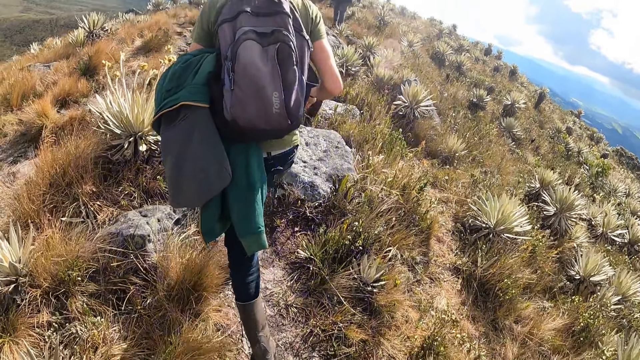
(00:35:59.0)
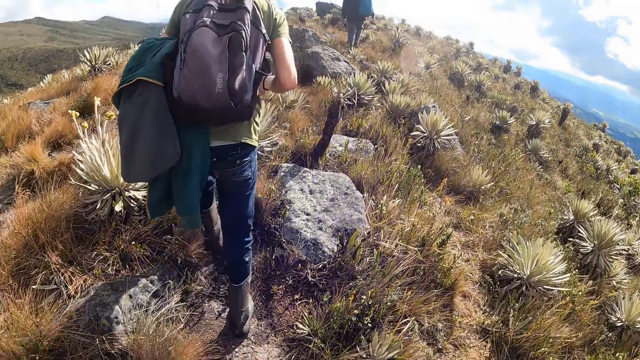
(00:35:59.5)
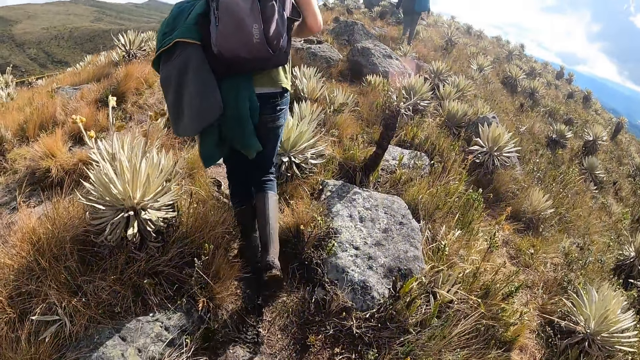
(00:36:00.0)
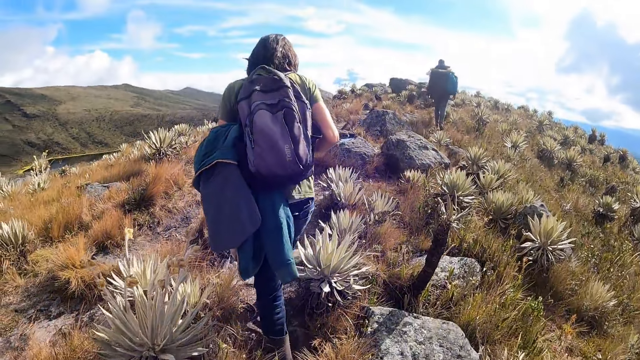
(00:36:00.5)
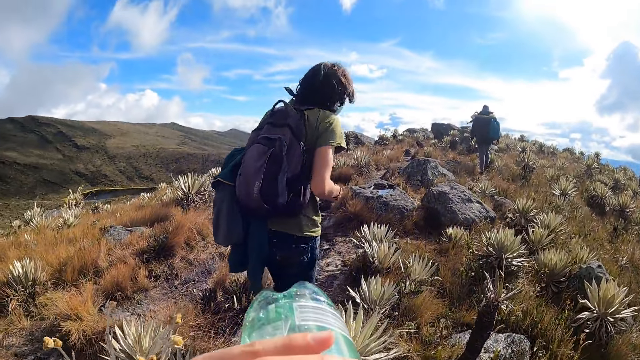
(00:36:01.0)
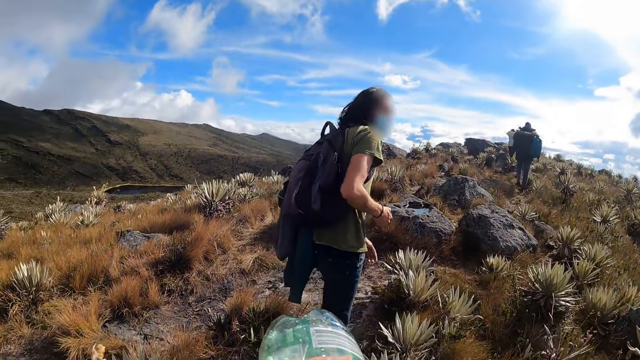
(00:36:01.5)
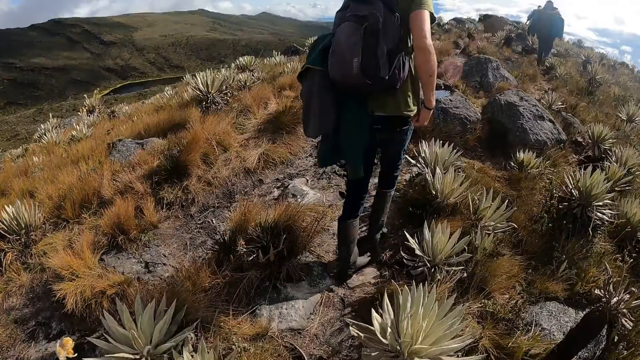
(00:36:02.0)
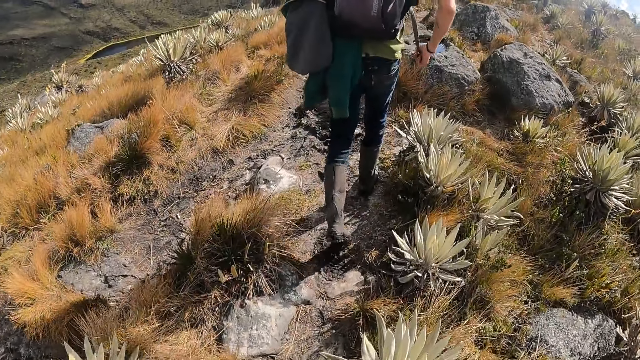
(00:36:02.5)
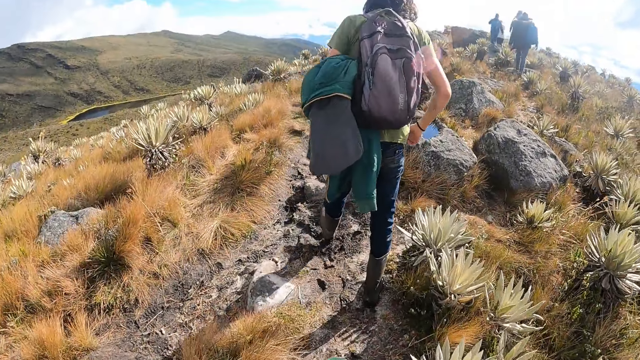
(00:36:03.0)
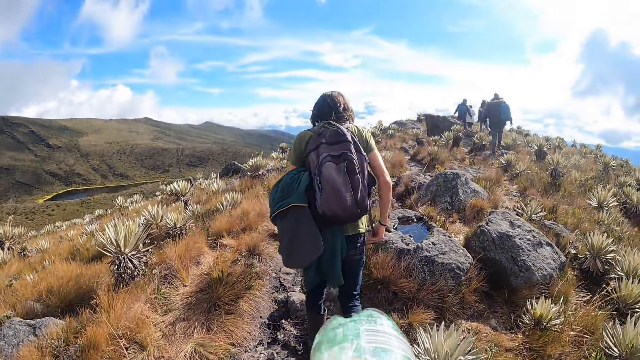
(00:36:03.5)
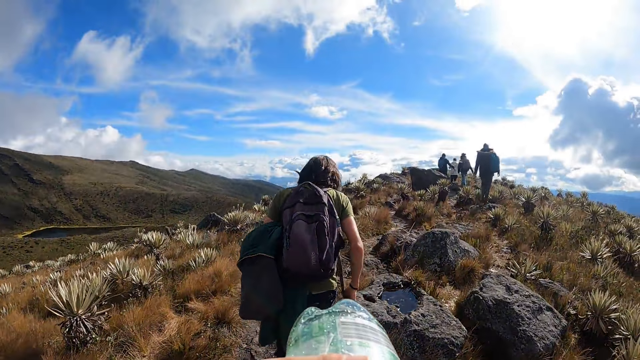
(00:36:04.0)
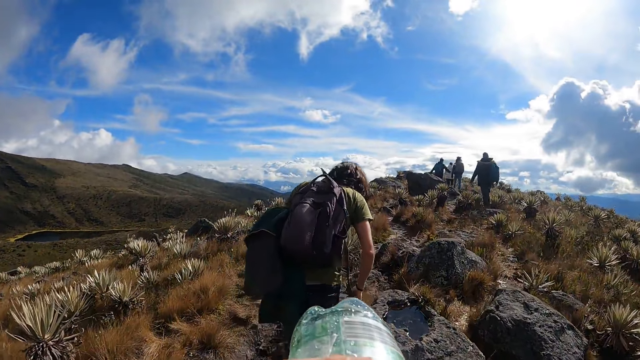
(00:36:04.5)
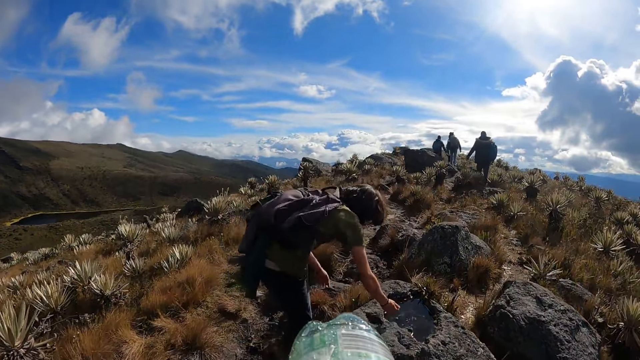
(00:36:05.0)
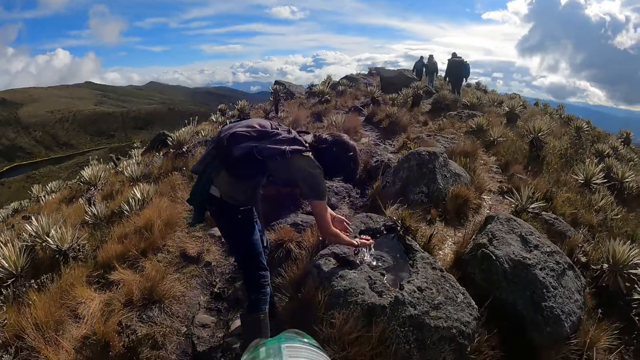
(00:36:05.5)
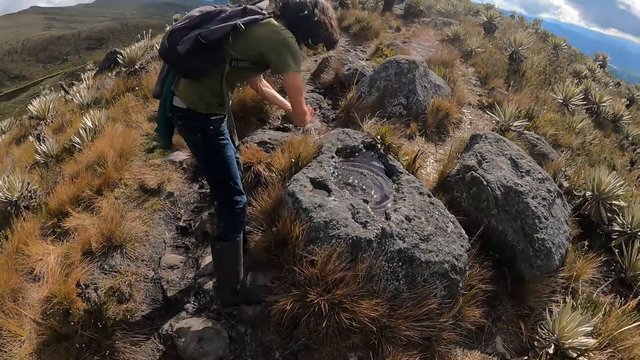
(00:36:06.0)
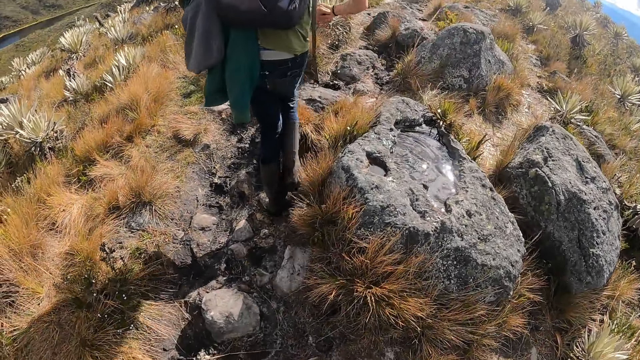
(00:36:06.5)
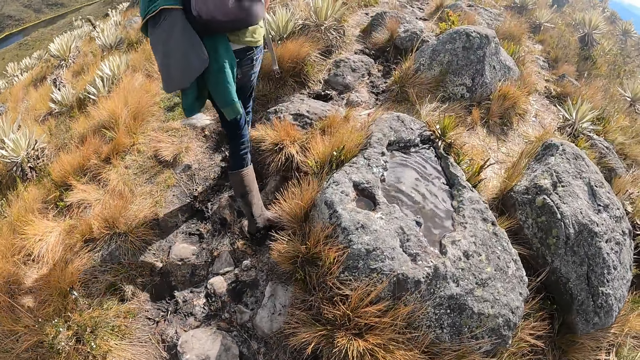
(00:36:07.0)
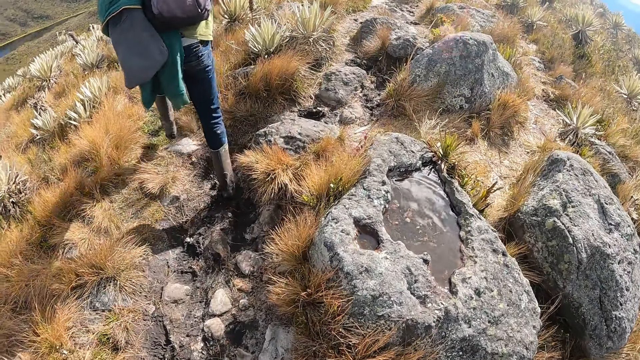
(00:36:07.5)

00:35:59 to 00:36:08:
The camera wearer drinks from the water bottle in her right hand. The man takes water from a rock on the hill with his right hand to his left hand.

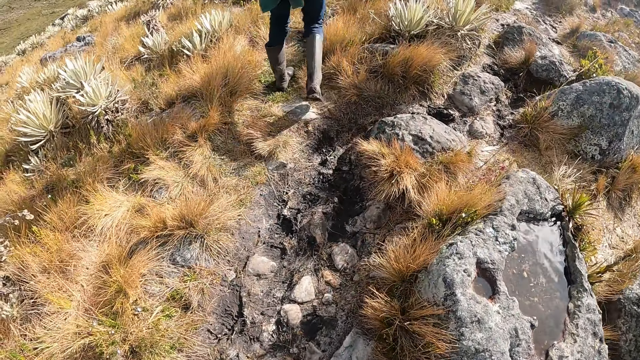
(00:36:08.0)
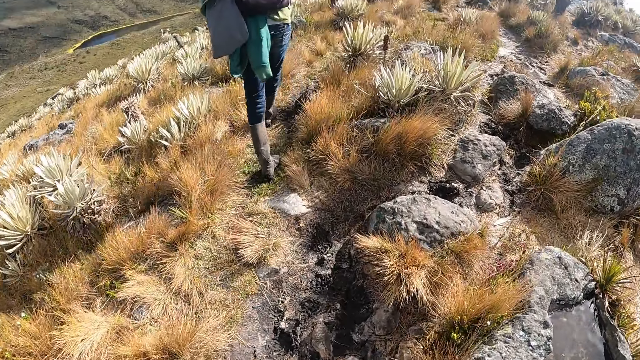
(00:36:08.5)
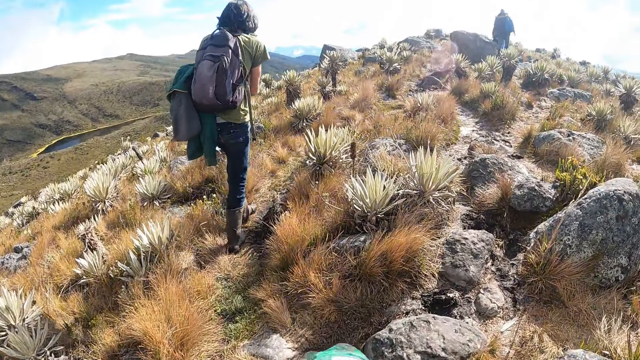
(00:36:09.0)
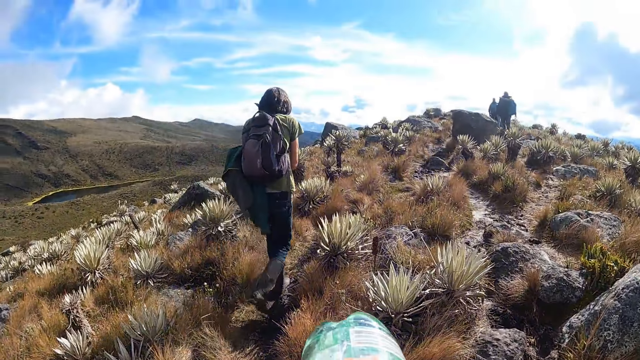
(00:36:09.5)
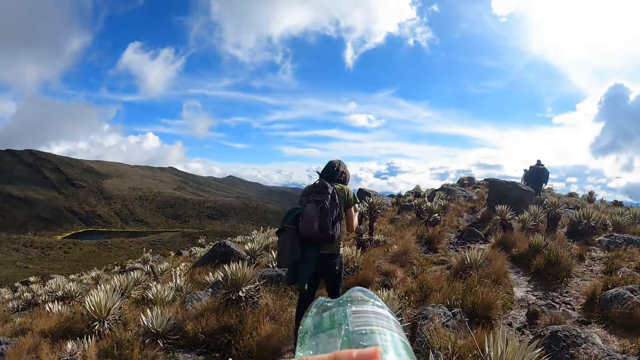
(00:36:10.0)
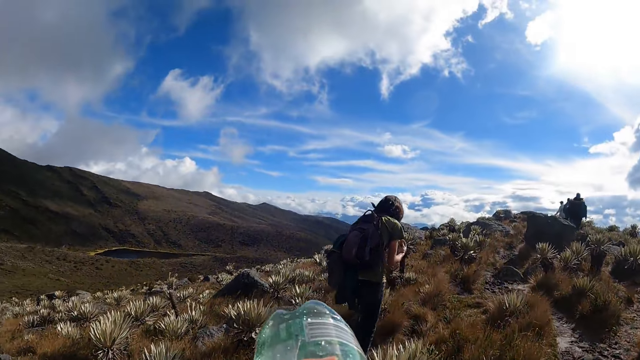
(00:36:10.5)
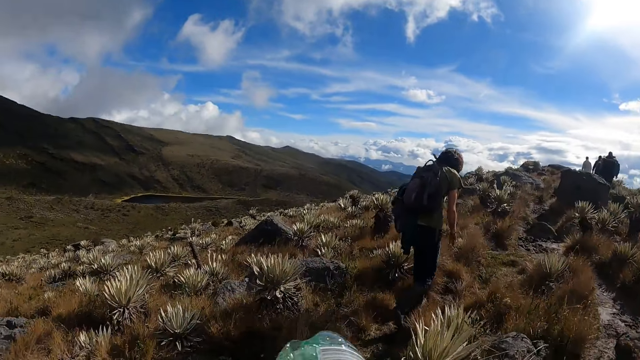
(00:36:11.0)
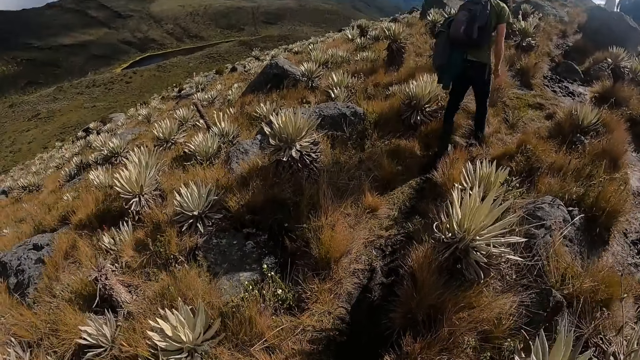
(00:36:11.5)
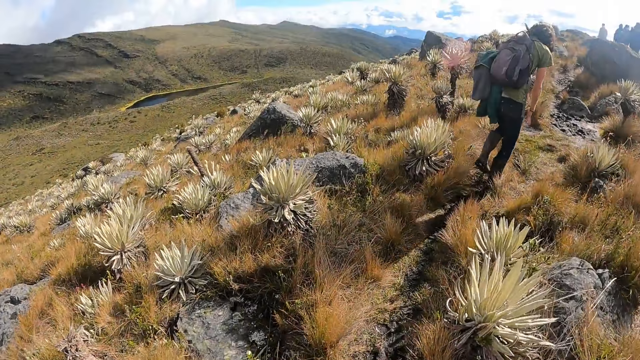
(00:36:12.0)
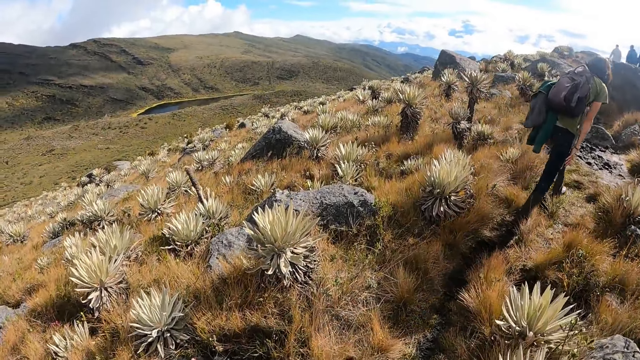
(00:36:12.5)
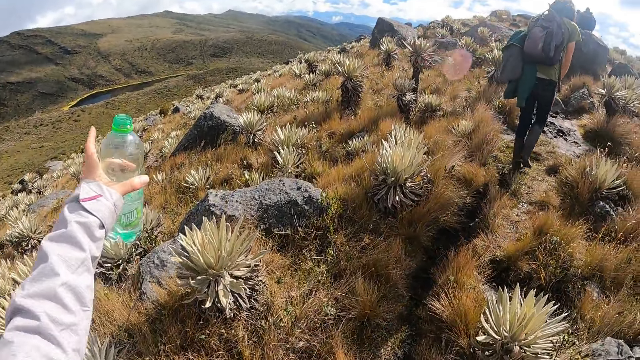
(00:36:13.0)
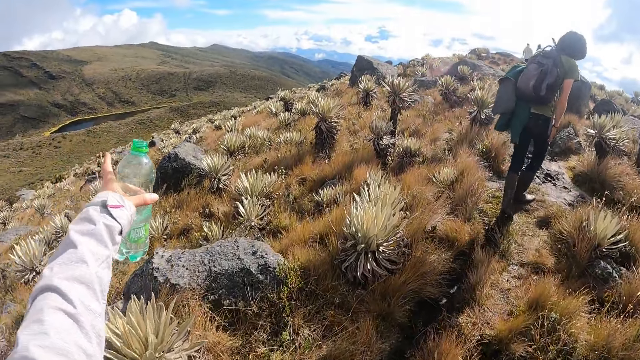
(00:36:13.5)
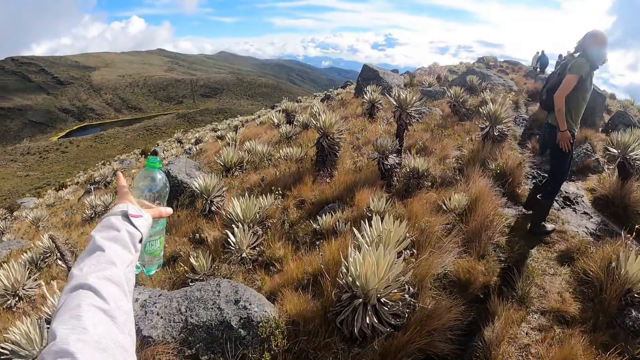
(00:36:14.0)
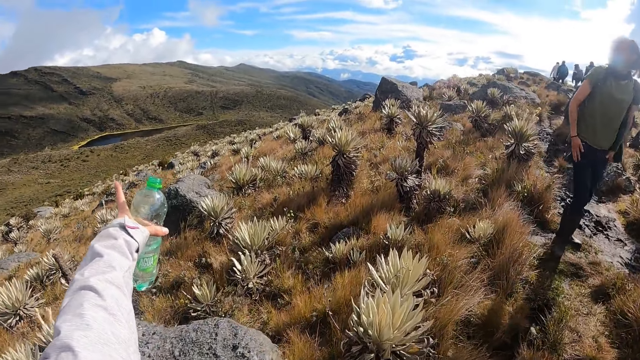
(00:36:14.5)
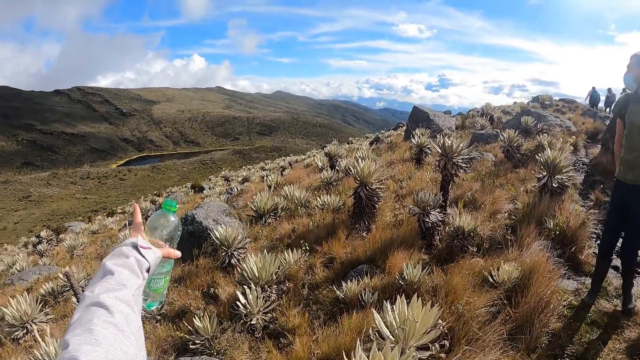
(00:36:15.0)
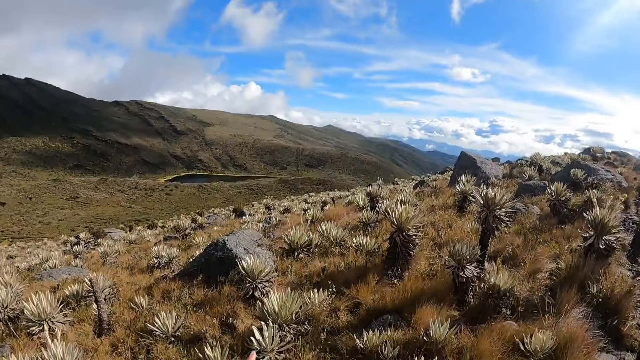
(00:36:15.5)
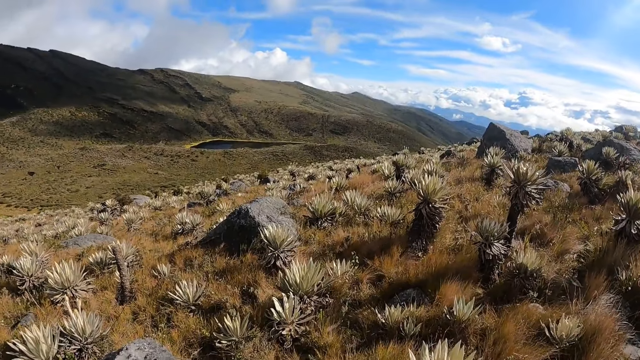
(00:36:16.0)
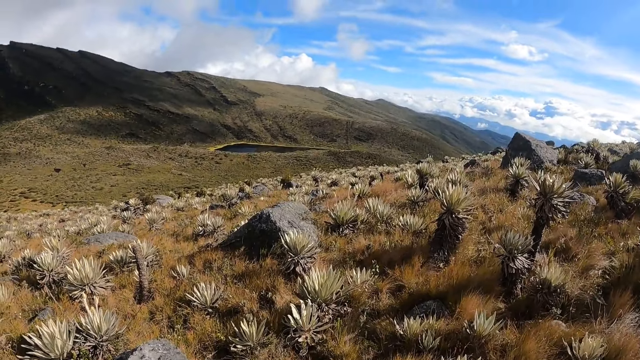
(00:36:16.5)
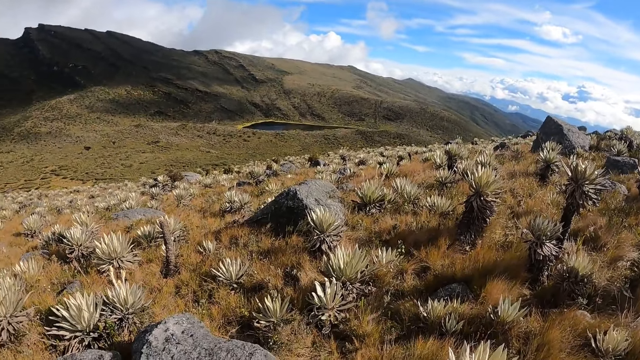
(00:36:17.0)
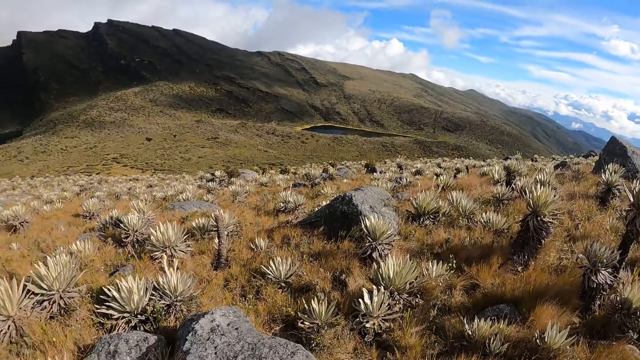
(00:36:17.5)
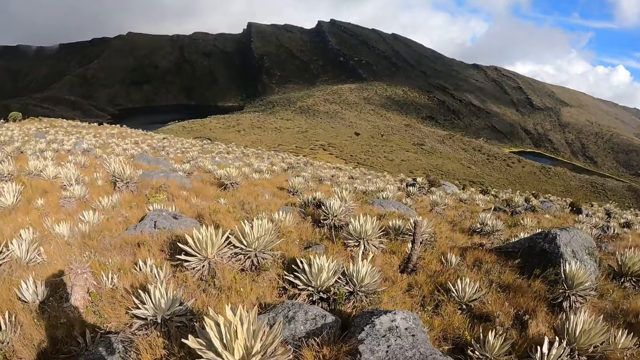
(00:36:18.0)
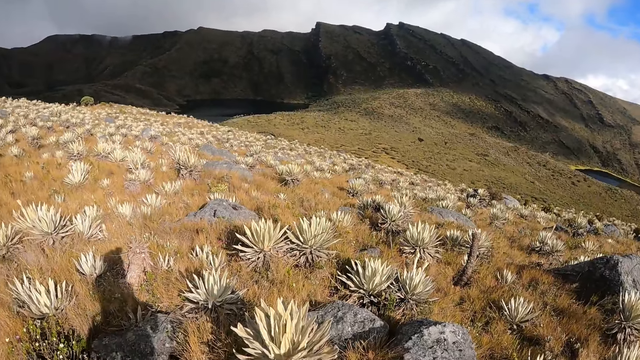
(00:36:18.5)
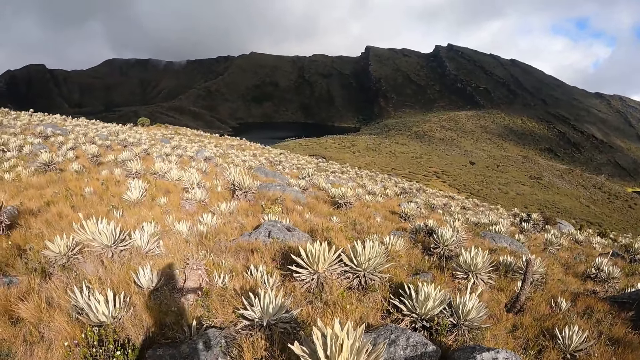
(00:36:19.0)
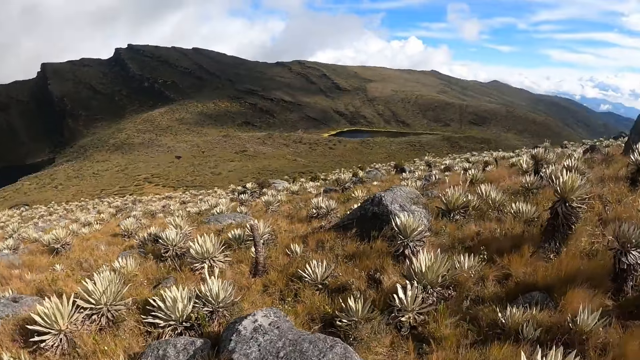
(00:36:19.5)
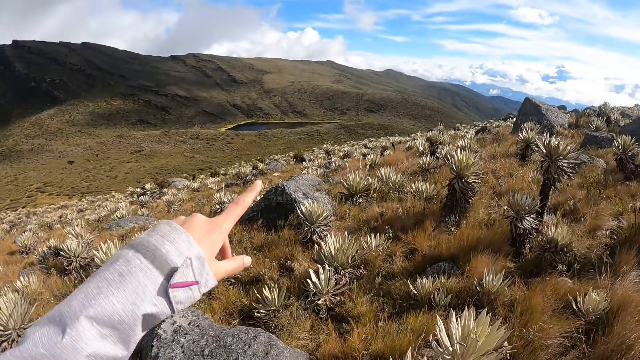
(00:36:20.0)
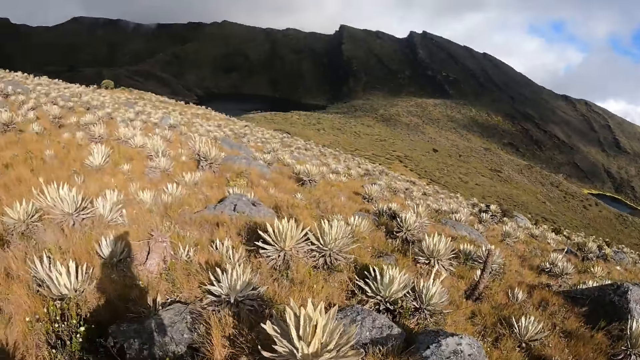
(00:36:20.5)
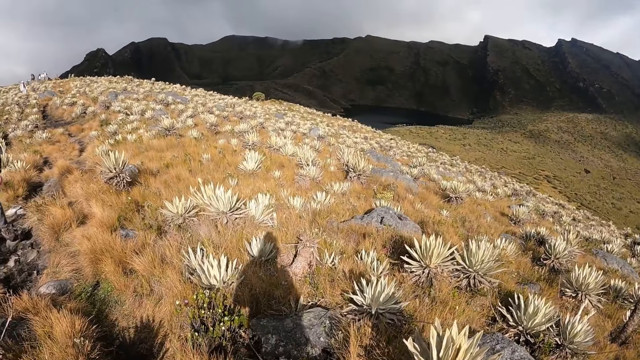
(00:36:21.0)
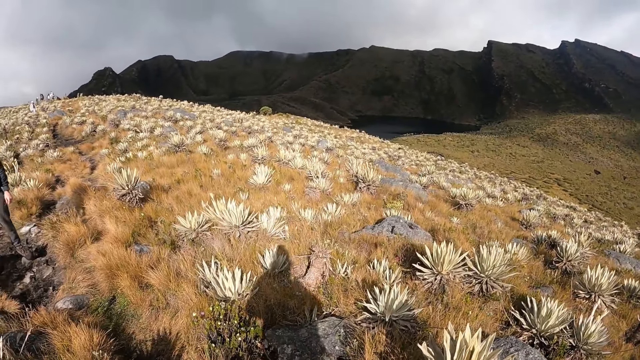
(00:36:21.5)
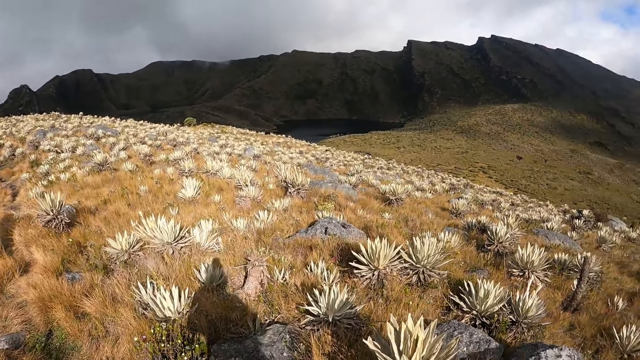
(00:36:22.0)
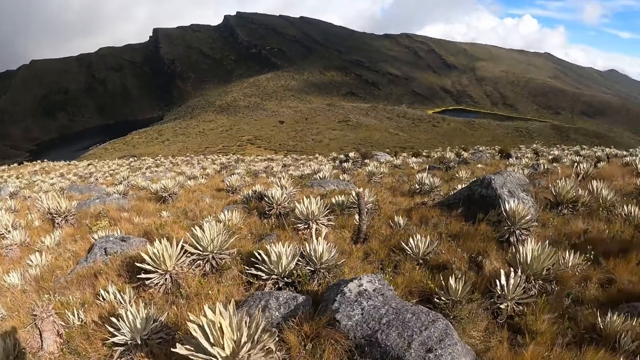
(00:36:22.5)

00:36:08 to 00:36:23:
The camera wearer drinks from the water bottle in her right hand. She points out. She converses with the man.
